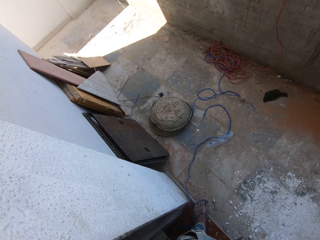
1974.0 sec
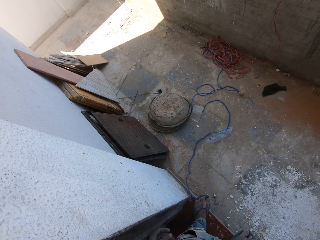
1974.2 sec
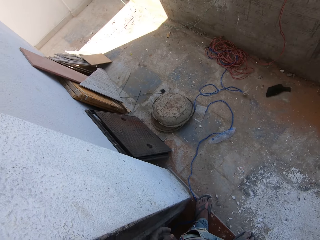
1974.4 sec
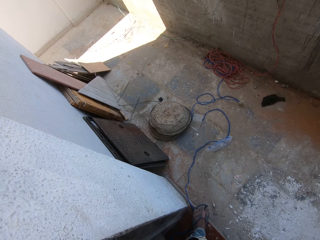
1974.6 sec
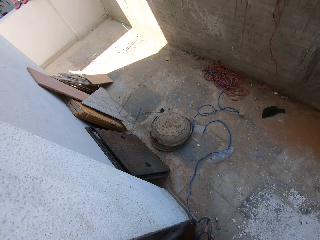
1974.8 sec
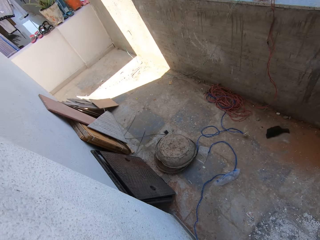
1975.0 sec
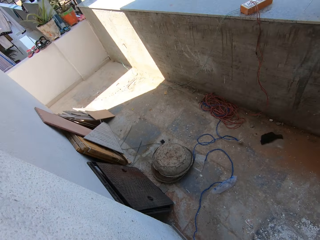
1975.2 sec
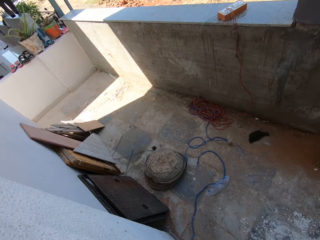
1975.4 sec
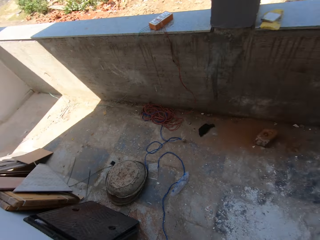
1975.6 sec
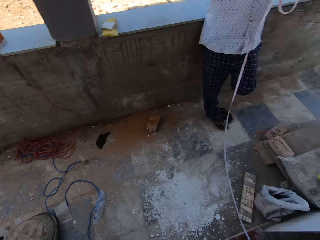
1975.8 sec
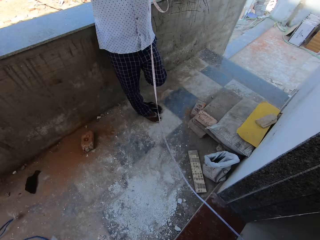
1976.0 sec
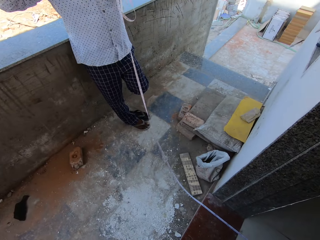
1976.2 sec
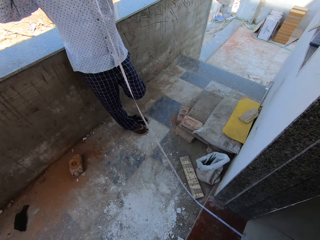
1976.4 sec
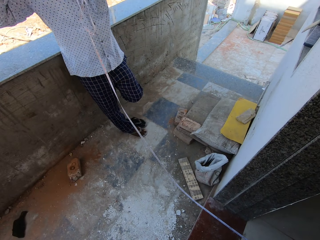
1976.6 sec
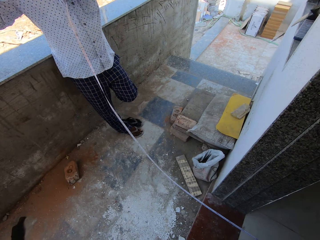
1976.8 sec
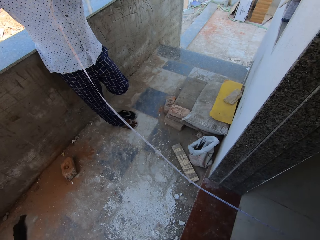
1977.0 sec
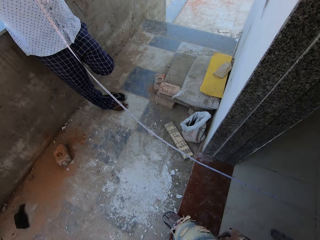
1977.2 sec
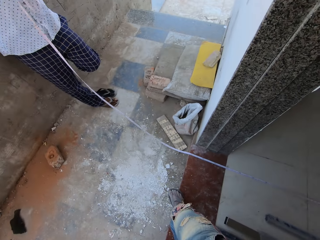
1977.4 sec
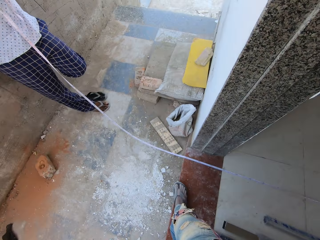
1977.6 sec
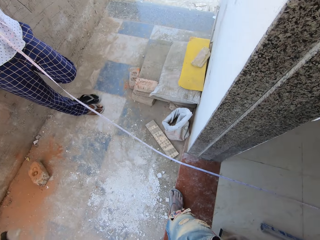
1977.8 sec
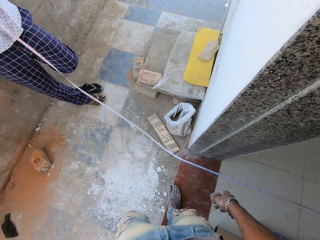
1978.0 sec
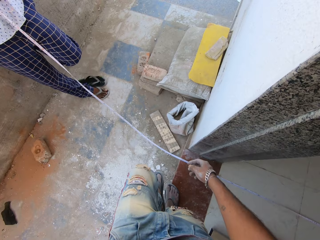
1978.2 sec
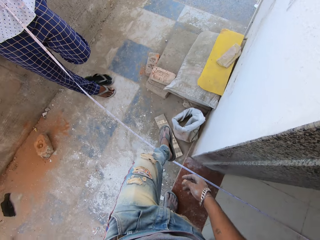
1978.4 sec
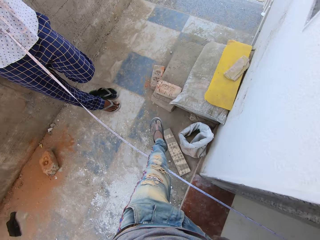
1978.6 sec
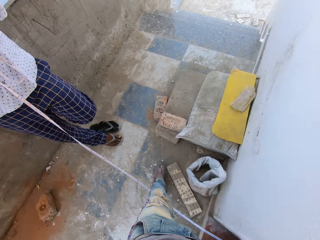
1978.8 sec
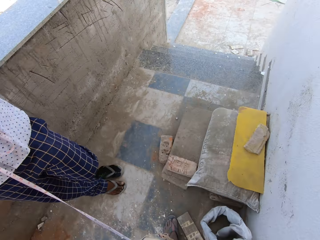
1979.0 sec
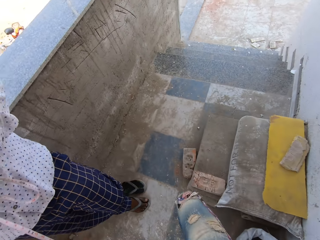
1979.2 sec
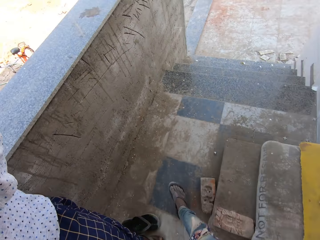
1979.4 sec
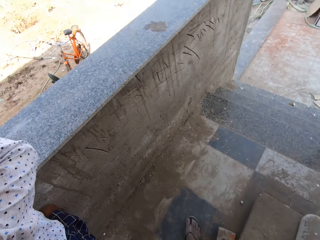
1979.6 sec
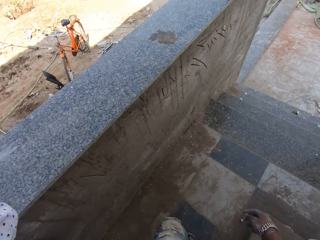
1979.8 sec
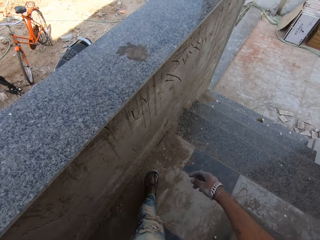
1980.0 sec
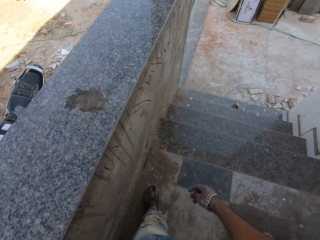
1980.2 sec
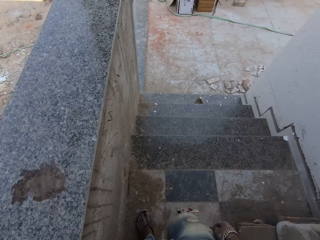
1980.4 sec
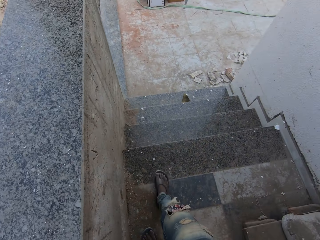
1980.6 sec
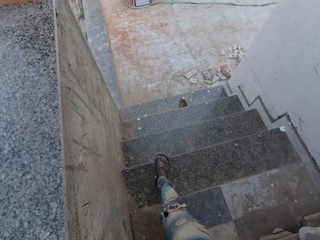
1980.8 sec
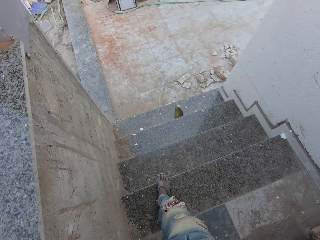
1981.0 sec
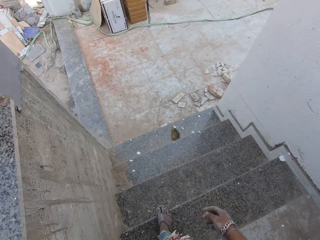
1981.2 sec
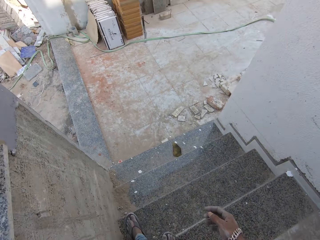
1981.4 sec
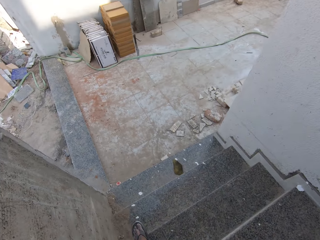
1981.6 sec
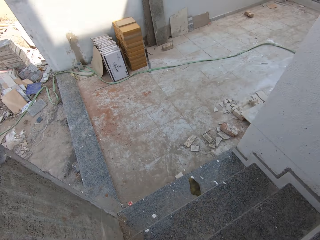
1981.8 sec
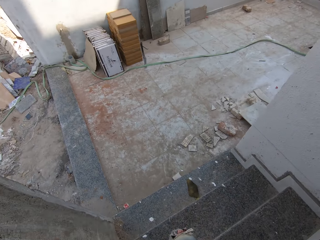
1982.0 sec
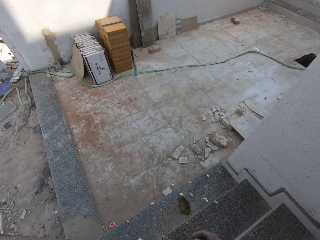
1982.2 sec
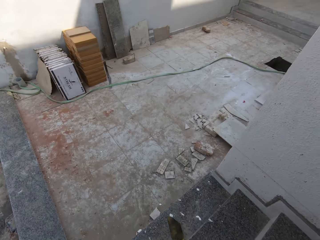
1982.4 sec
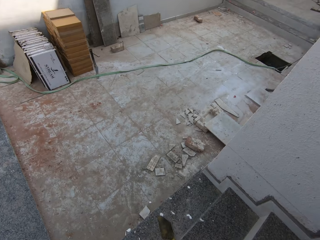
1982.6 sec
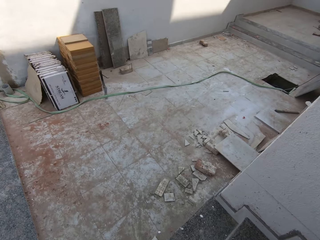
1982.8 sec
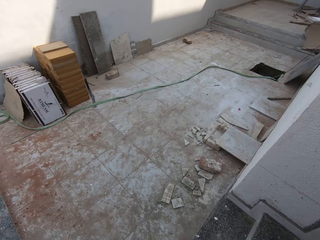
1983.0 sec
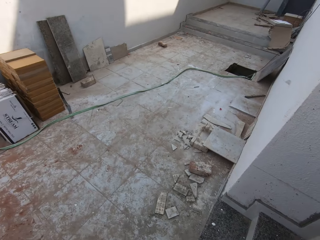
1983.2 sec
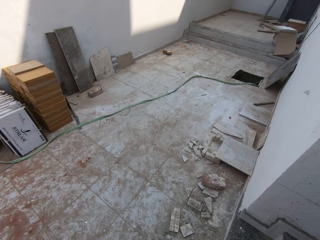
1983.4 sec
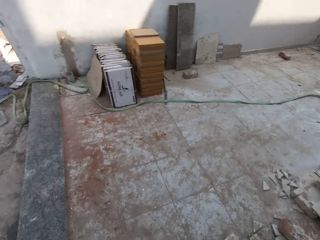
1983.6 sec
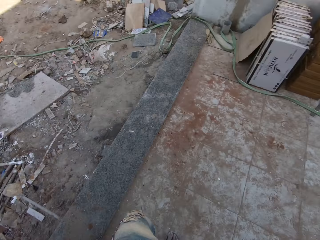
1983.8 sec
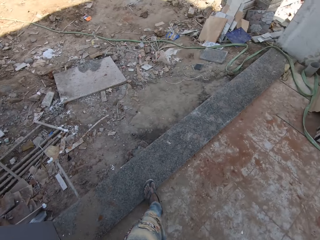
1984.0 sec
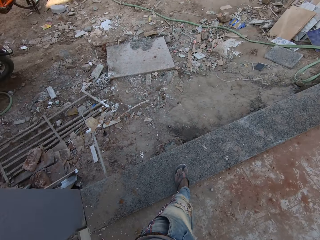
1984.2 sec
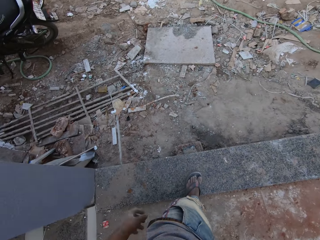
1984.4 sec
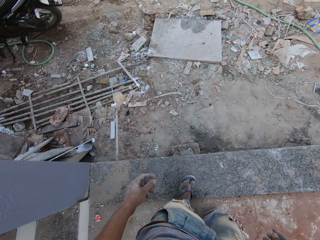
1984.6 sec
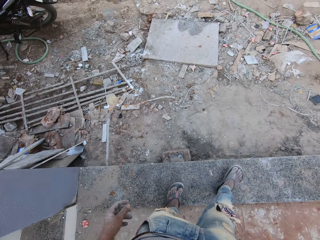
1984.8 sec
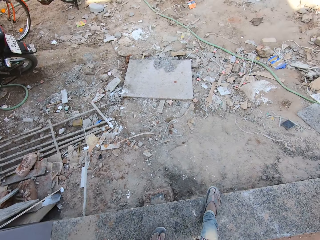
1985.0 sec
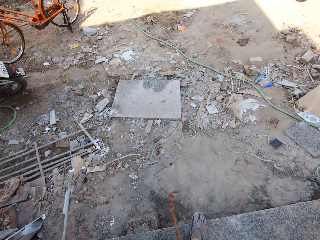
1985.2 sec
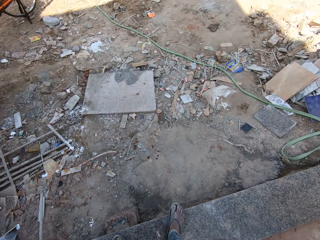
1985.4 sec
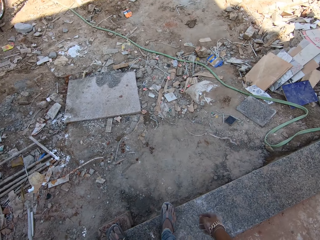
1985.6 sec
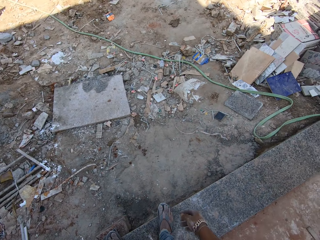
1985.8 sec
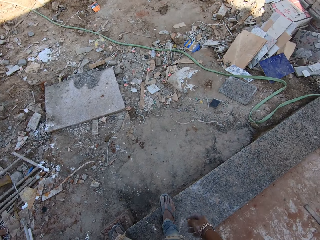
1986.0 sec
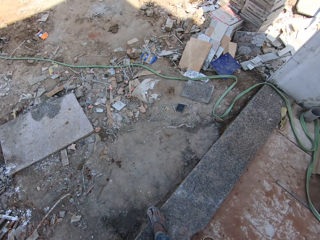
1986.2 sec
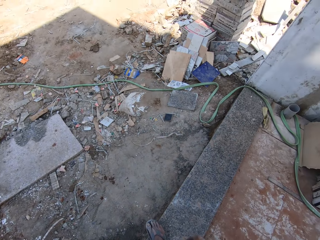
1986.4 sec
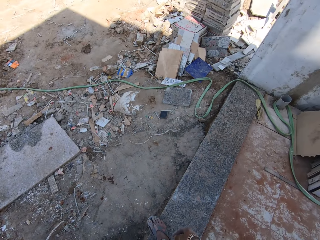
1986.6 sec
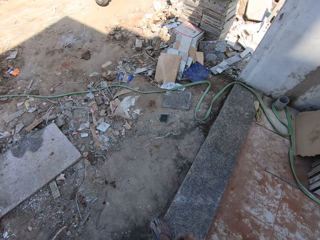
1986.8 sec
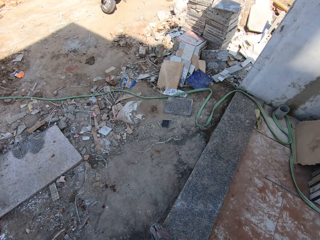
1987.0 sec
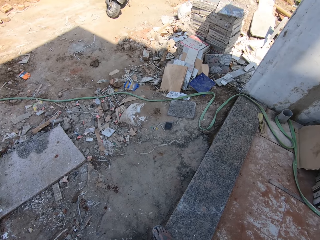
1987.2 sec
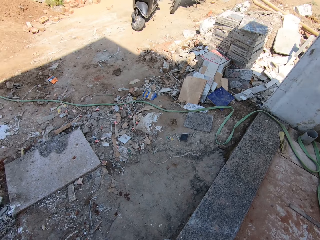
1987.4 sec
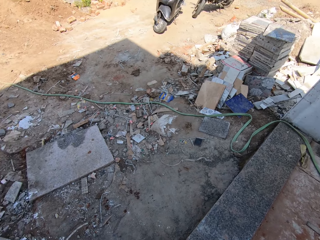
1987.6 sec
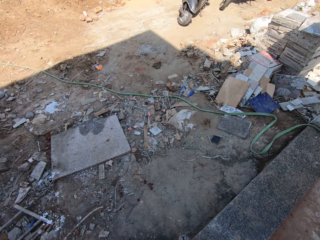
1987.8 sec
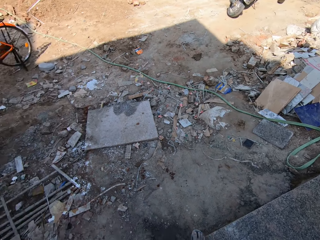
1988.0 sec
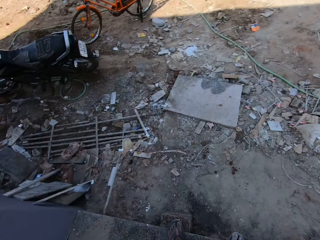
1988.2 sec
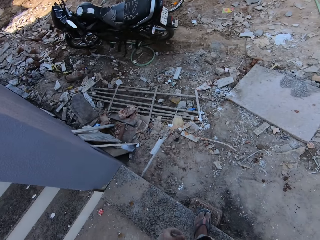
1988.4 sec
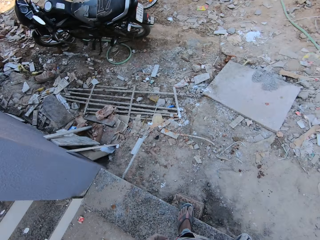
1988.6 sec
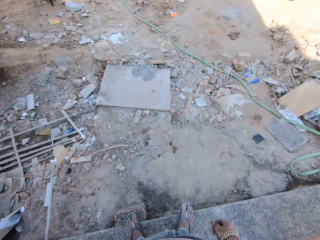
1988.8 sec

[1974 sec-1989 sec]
The camera wearer looks around. They walk past a man. They climb down a staircase. They walk outside the room. They spit on the ground.

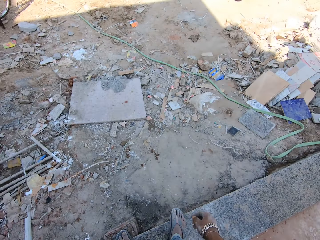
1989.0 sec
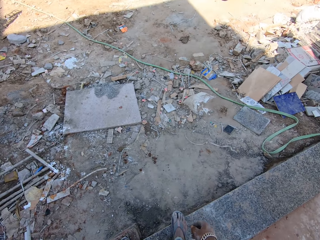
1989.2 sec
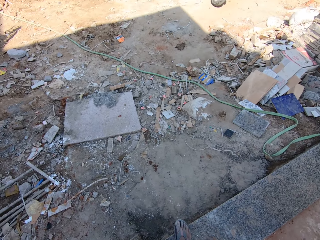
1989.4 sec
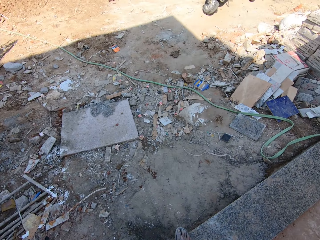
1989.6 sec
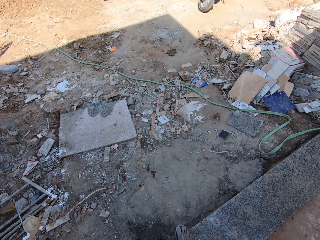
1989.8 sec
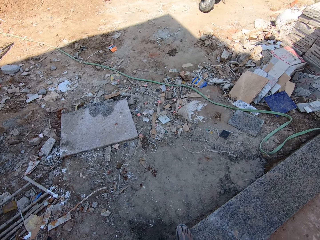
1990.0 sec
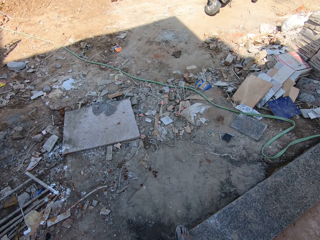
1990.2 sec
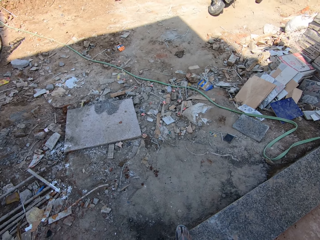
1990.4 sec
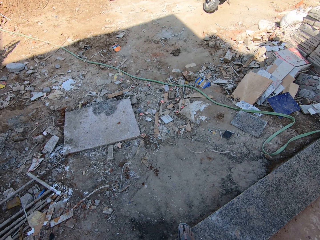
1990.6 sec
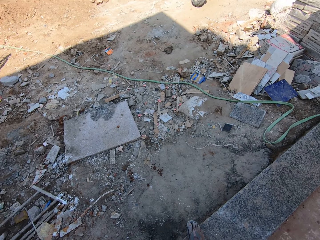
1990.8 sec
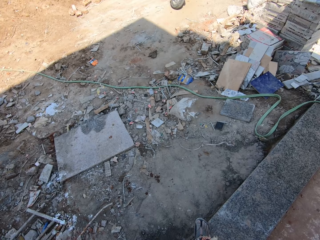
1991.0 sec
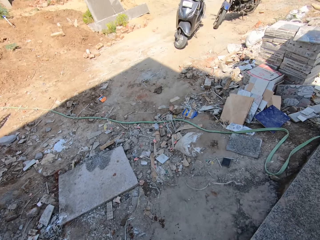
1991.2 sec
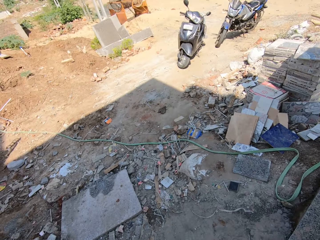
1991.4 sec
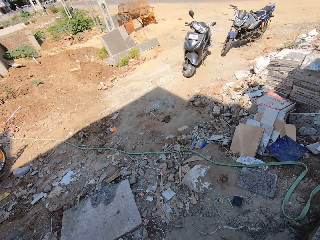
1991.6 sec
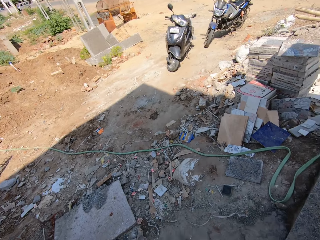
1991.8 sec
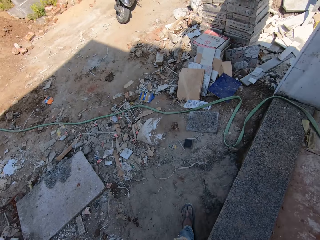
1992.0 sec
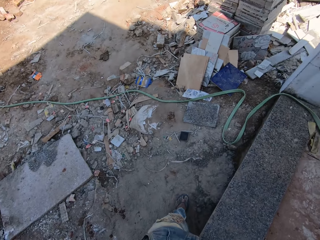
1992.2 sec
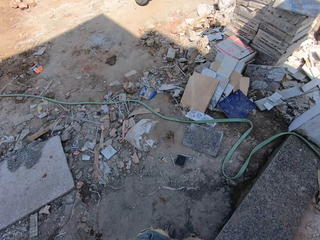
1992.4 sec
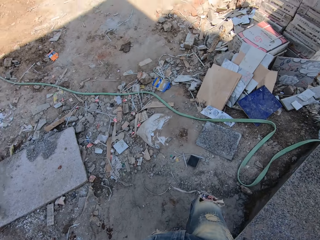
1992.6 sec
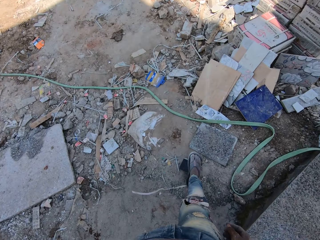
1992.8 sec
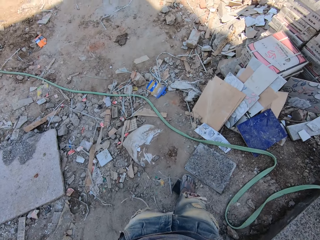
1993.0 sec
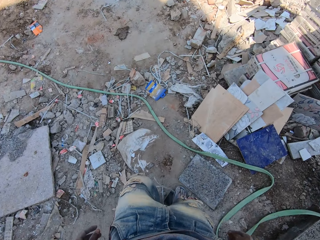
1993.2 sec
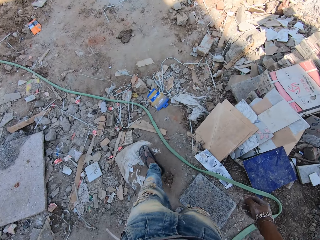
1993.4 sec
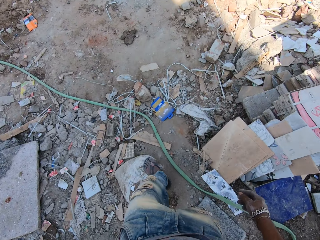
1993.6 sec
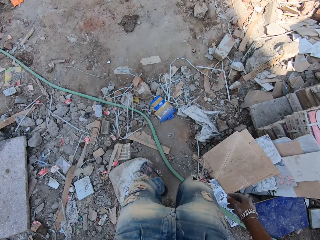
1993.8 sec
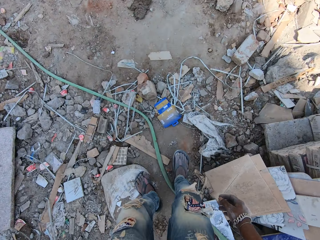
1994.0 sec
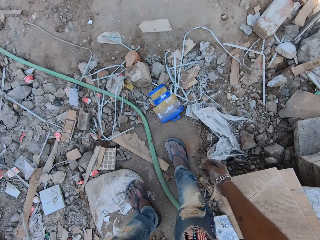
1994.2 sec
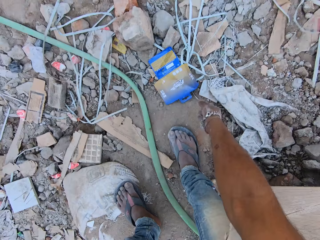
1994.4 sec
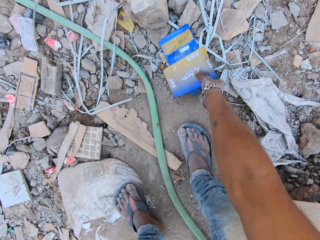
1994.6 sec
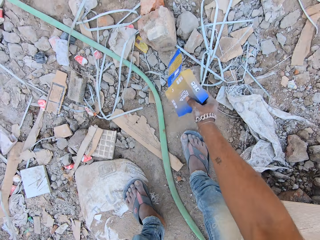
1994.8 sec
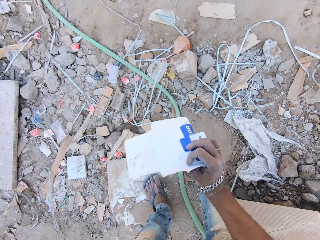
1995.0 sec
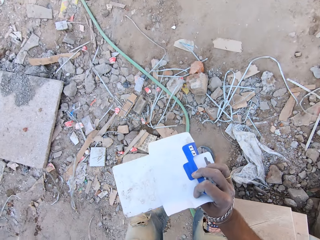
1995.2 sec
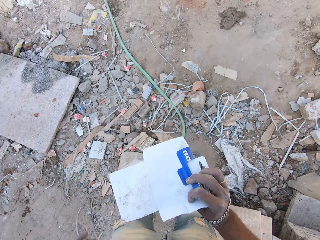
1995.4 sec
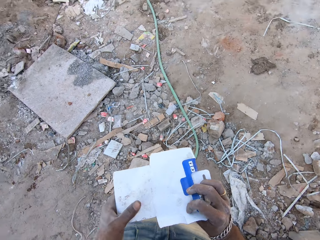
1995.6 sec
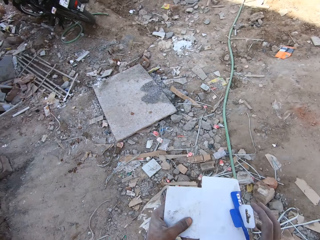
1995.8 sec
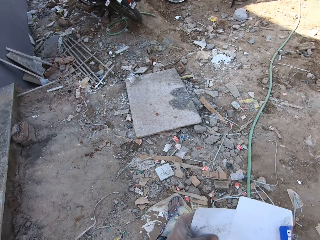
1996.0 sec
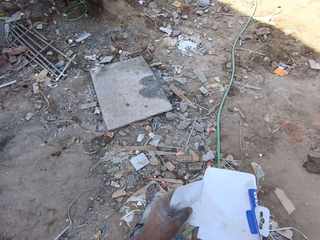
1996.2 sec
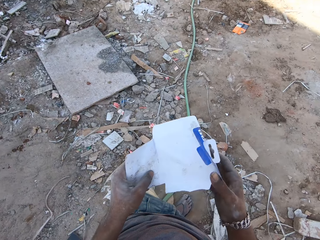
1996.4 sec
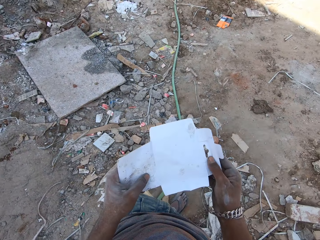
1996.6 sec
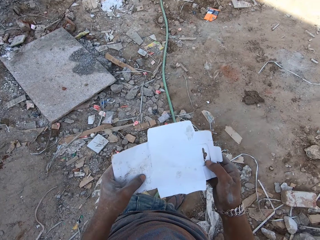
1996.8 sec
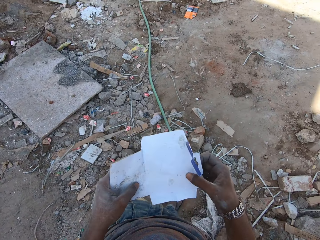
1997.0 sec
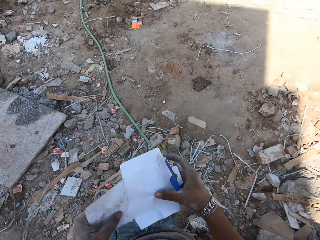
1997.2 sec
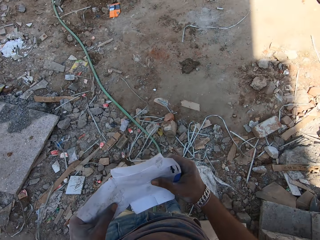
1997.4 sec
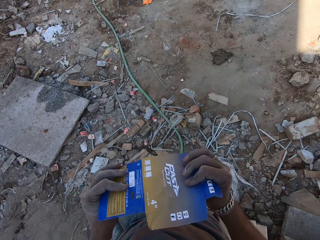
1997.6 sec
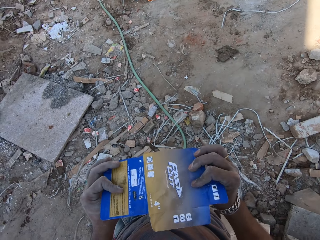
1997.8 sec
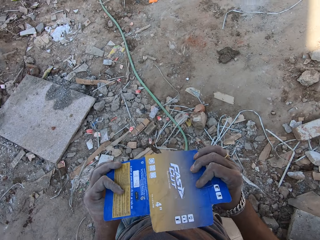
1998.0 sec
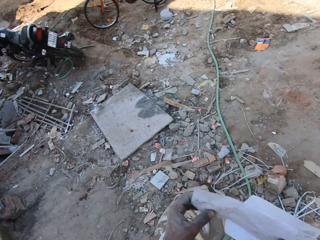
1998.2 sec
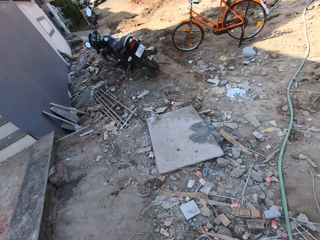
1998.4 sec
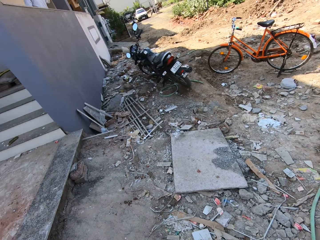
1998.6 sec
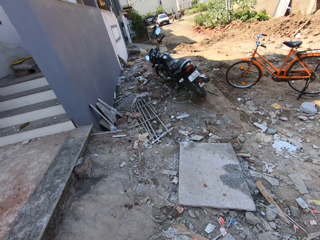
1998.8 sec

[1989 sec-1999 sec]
The camera wearer picks up a carton from the ground with his right hand. He holds the carton with his hands. He looks at the carton.
